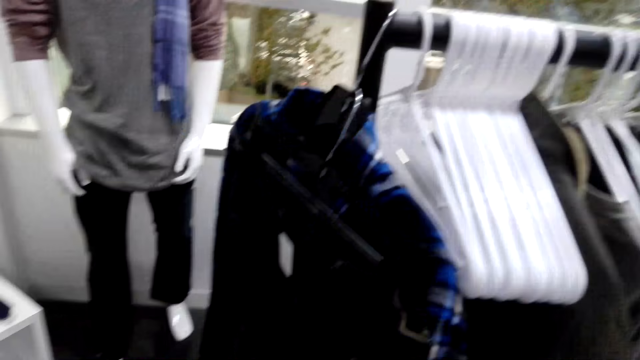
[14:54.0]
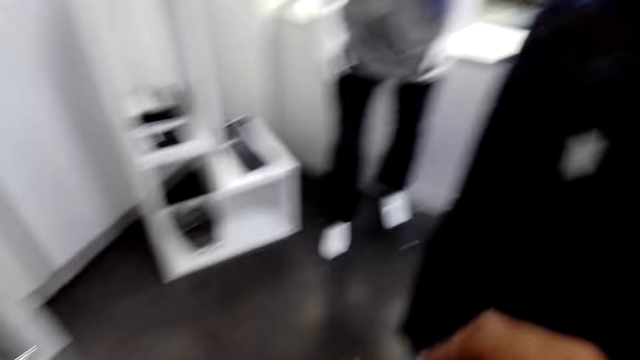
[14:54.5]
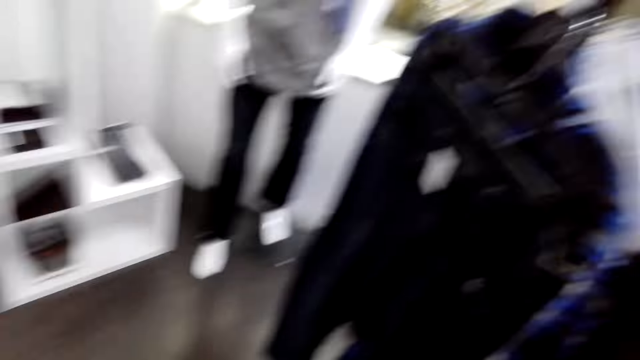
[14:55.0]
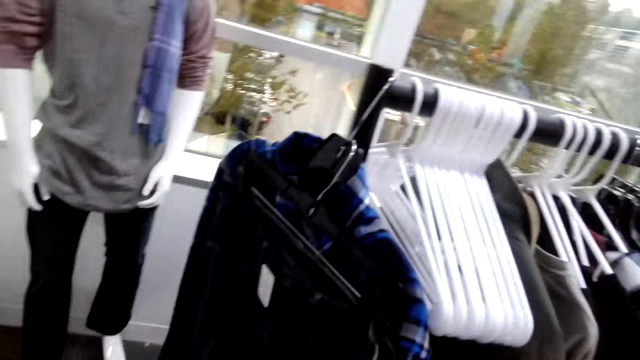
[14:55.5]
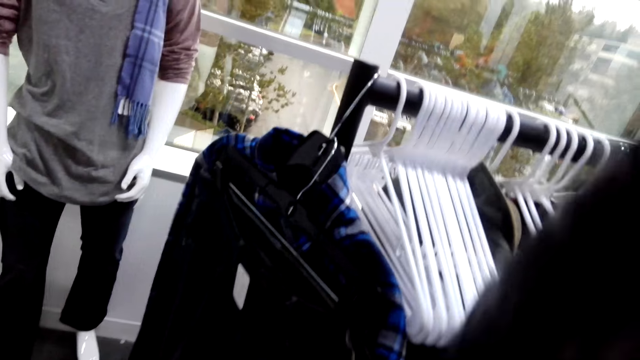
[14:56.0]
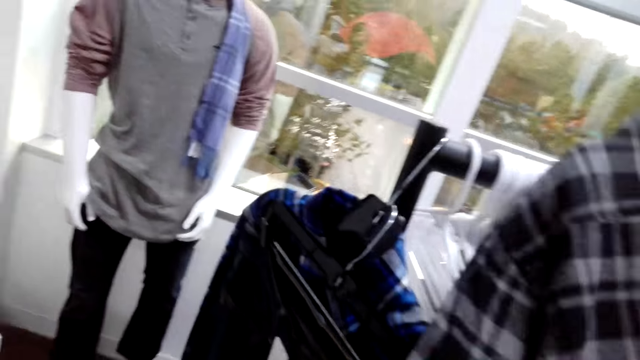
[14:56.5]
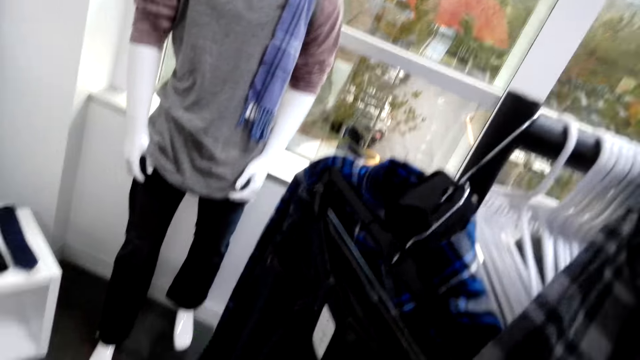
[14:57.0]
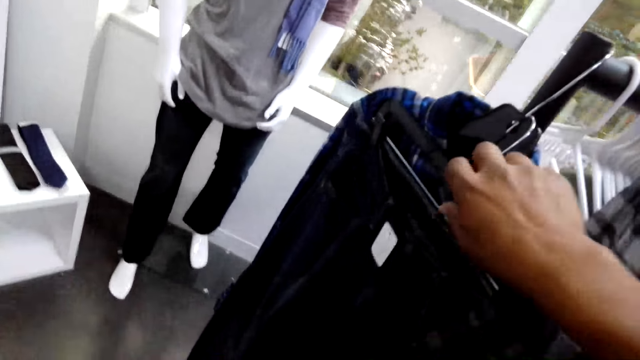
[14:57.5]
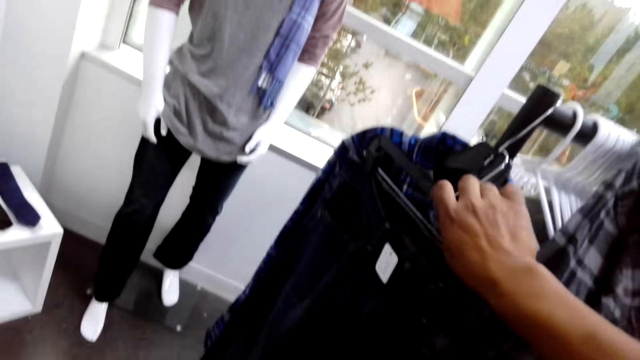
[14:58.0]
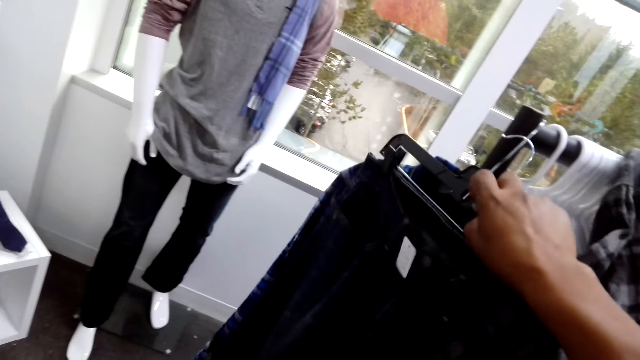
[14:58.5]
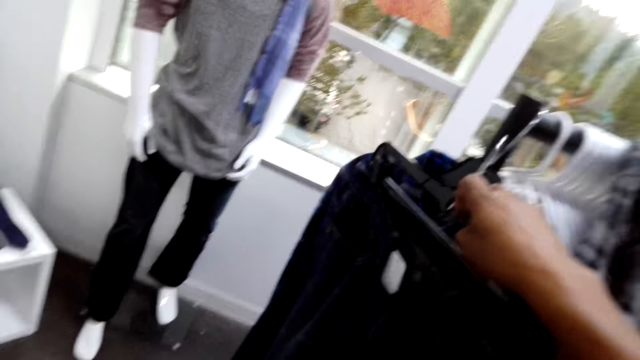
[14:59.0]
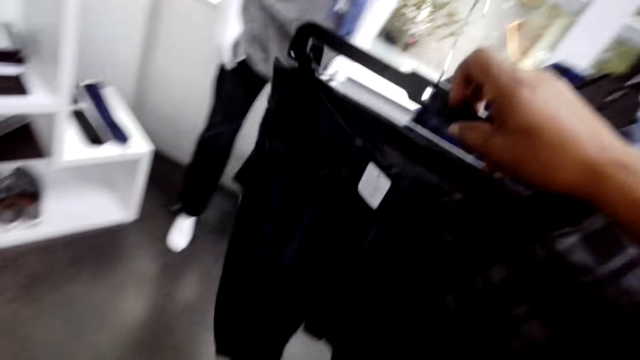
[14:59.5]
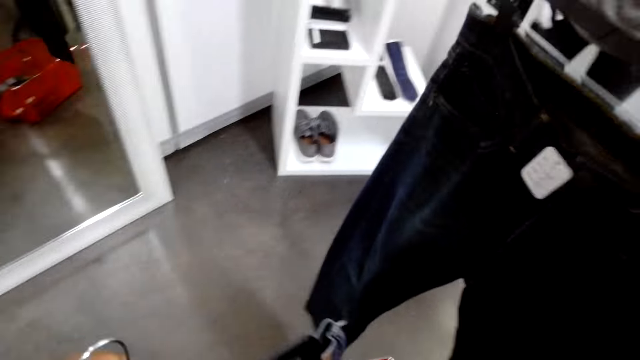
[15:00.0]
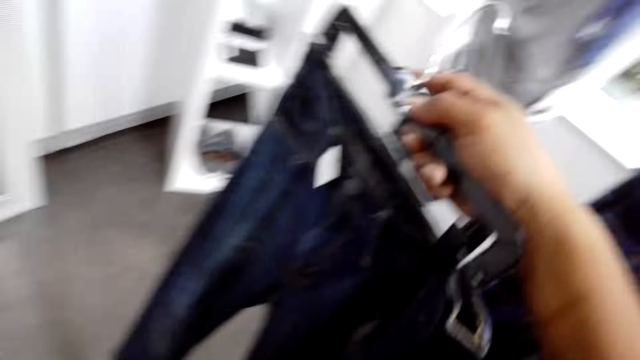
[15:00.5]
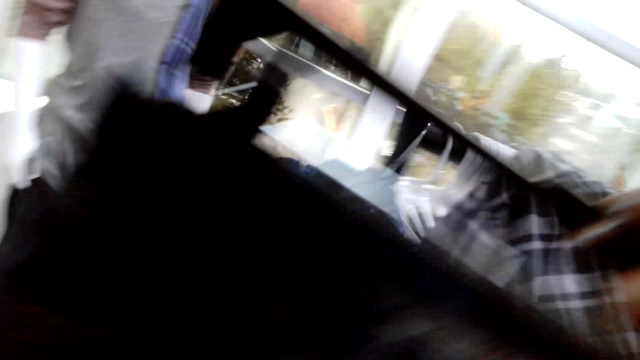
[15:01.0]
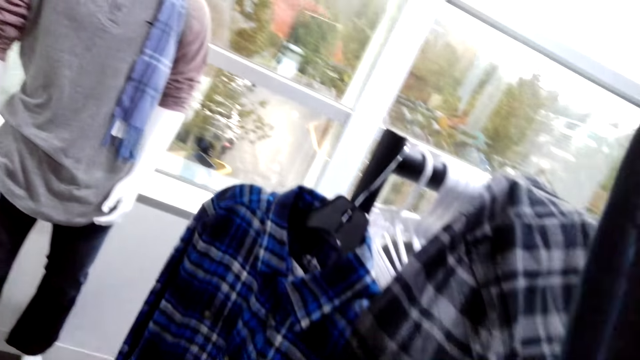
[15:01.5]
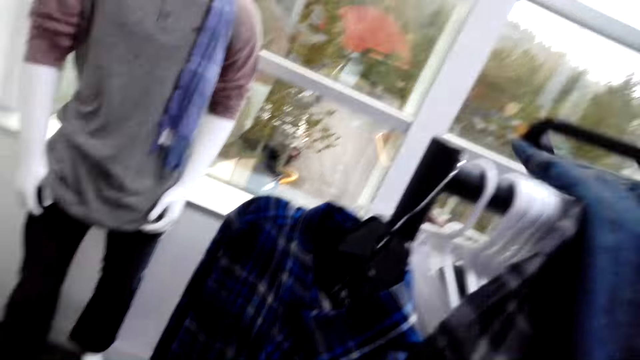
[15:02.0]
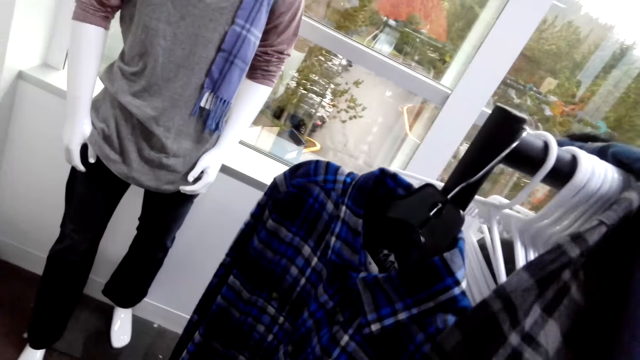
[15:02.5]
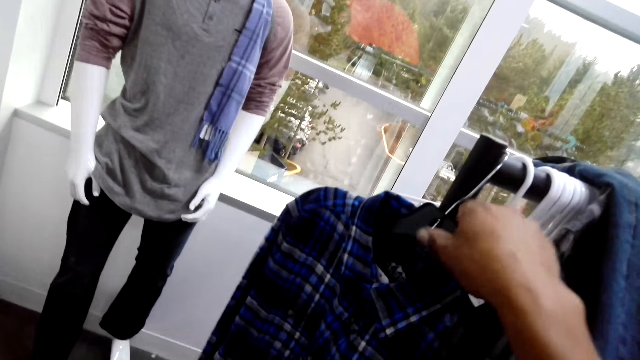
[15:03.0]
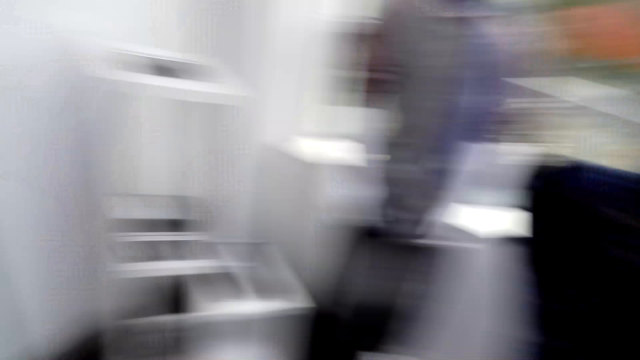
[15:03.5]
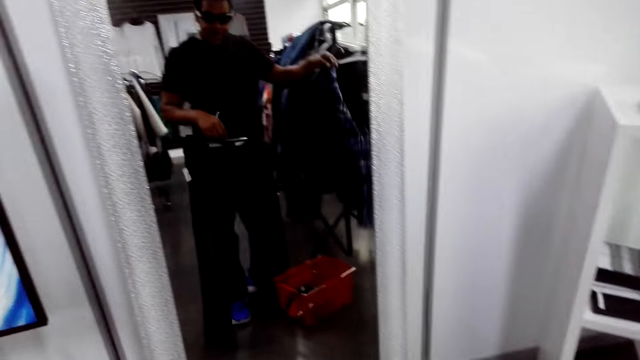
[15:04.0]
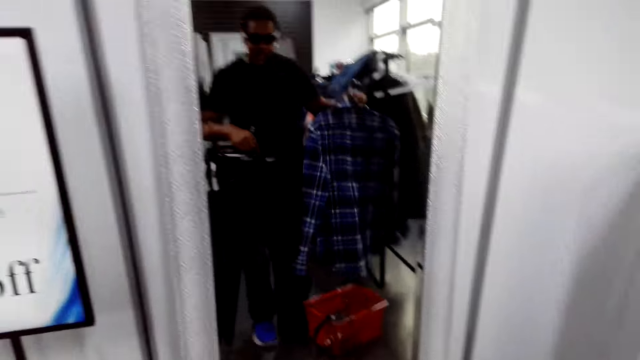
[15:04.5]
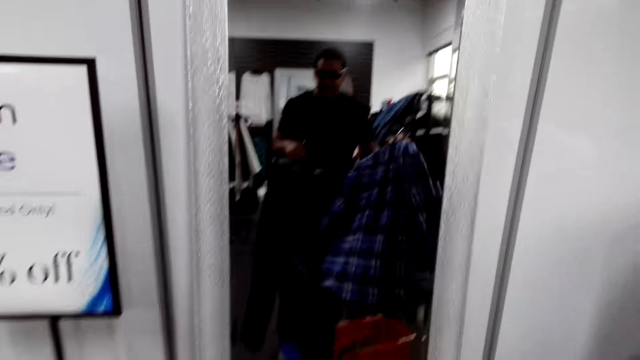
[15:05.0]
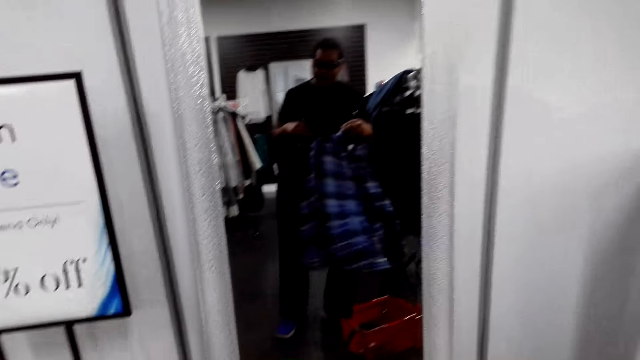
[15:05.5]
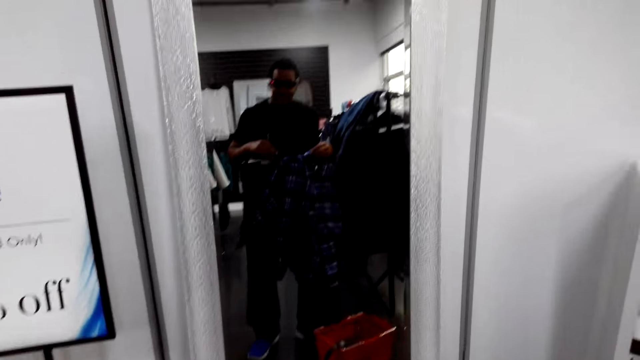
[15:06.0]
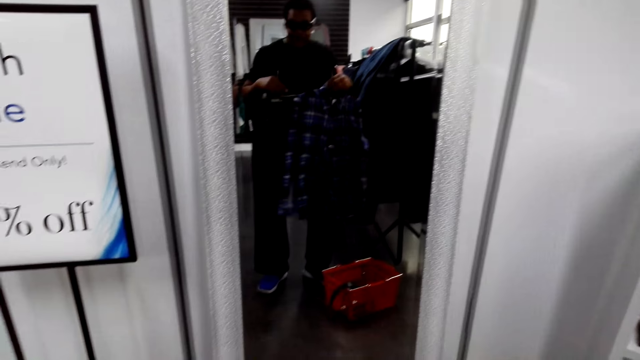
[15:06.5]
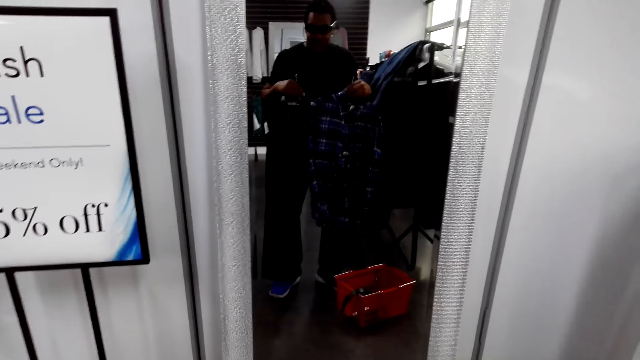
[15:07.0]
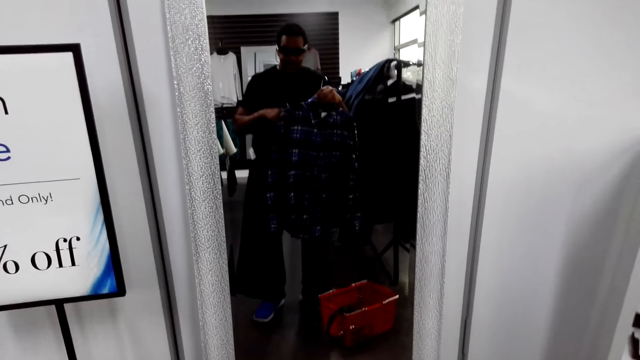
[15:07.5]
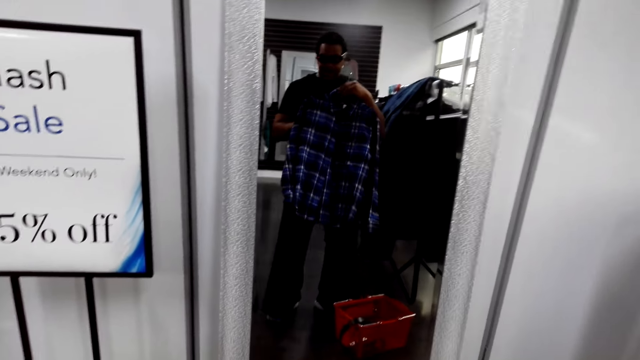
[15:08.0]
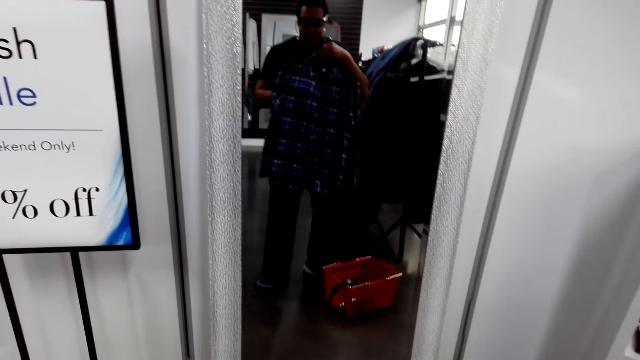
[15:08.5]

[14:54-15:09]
The camera wearer hangs clothes on the line. They remove clothes from the clothes stand. They put clothes on the clothes stand. They stare at the clothes in front of the side mirror.

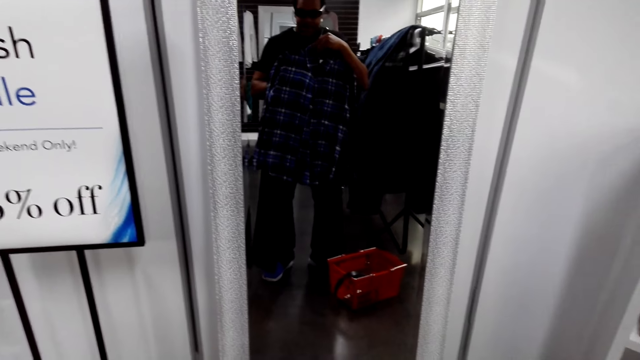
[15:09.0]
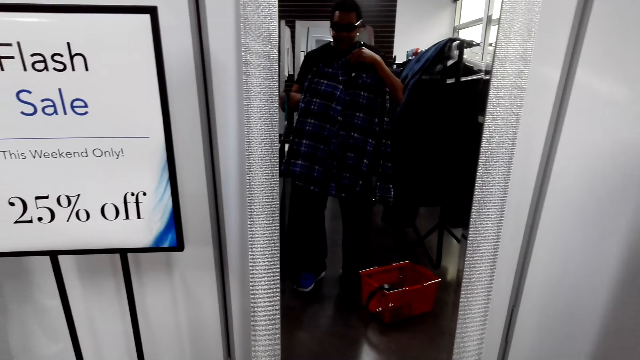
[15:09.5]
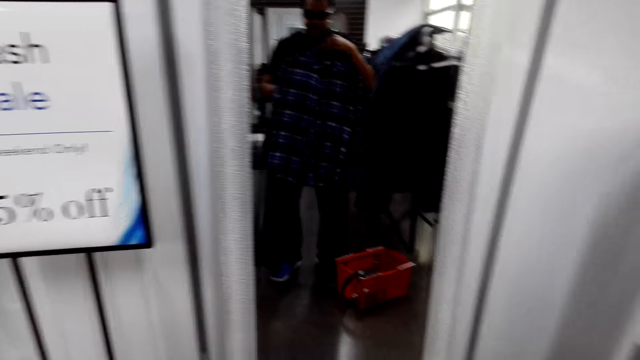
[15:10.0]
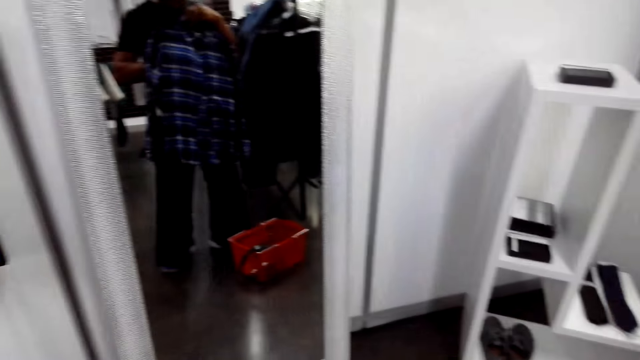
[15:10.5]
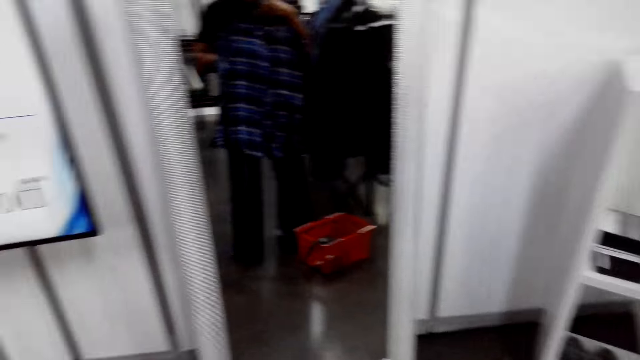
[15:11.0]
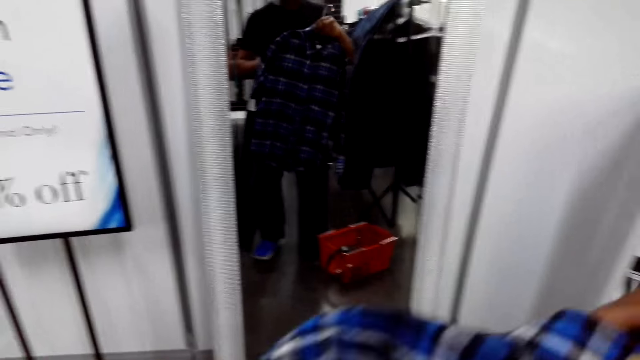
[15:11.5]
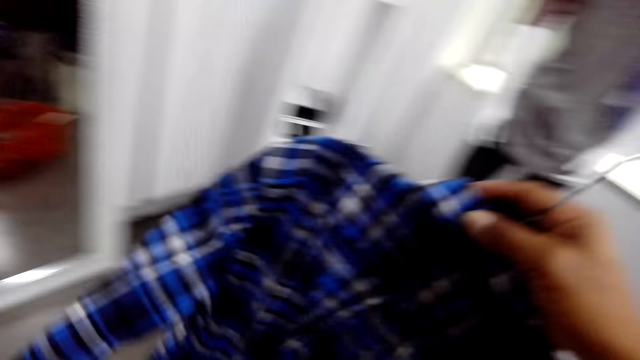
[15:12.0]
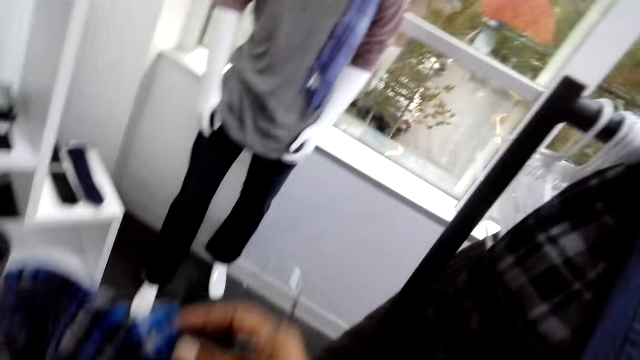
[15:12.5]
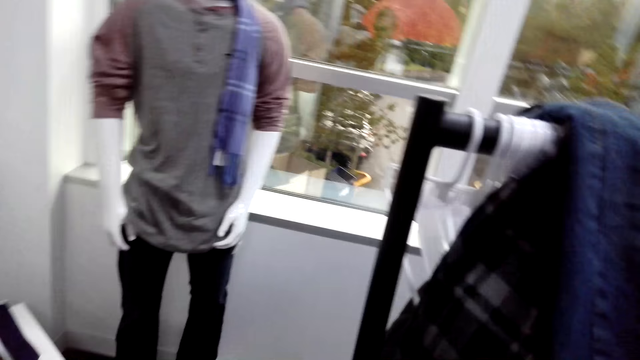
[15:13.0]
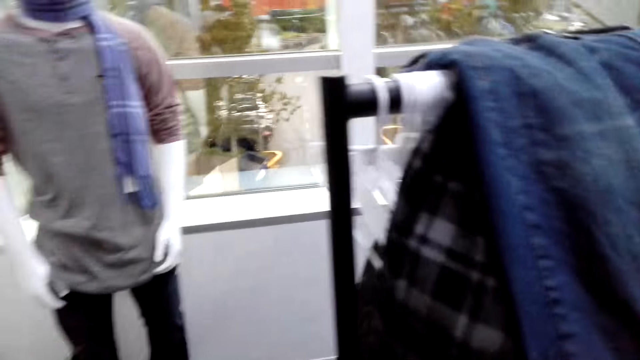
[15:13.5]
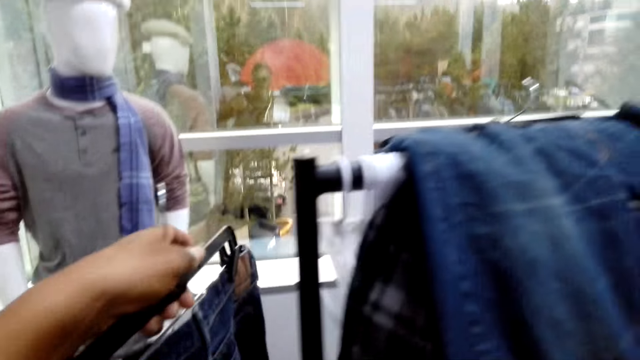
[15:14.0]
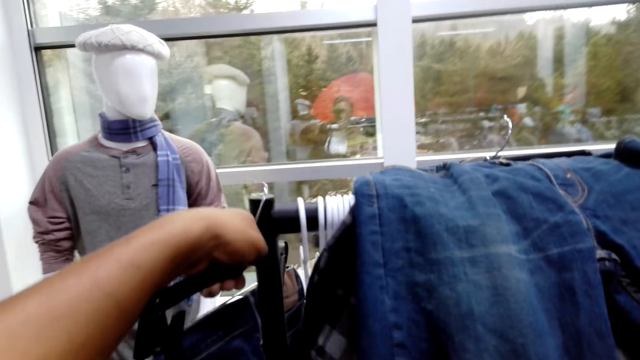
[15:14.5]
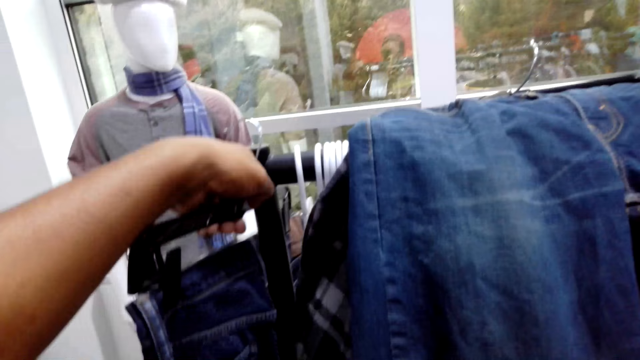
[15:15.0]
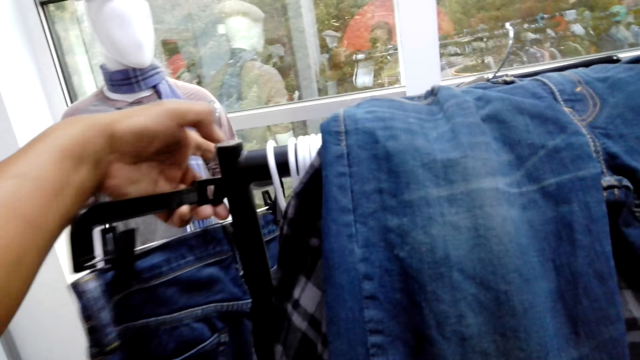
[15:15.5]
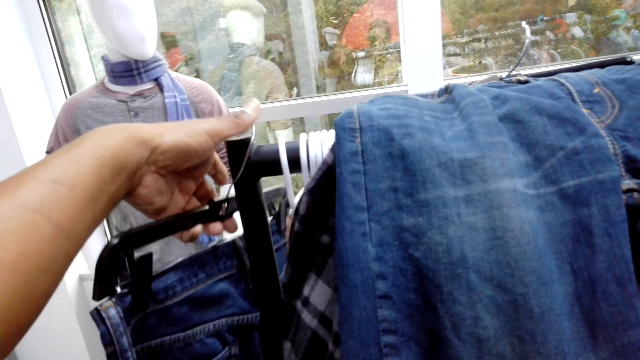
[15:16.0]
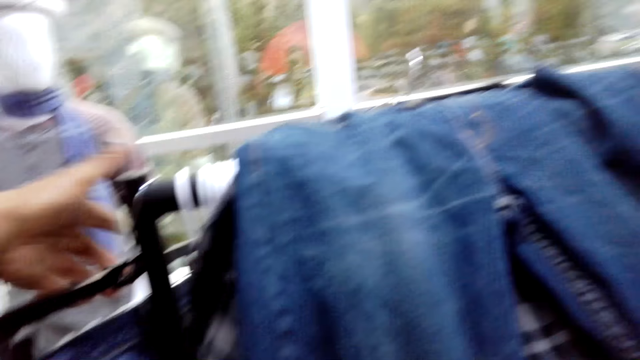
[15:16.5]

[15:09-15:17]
The camera wearer hangs the clothes on the clothes stand.
